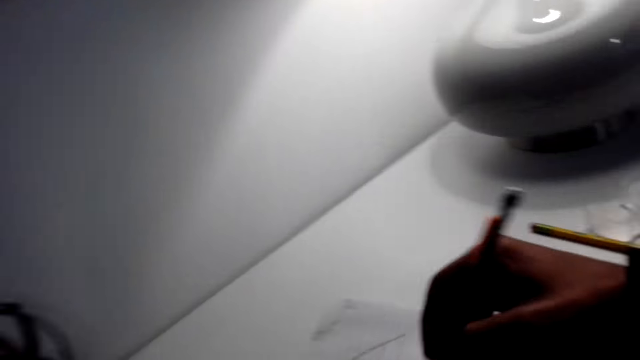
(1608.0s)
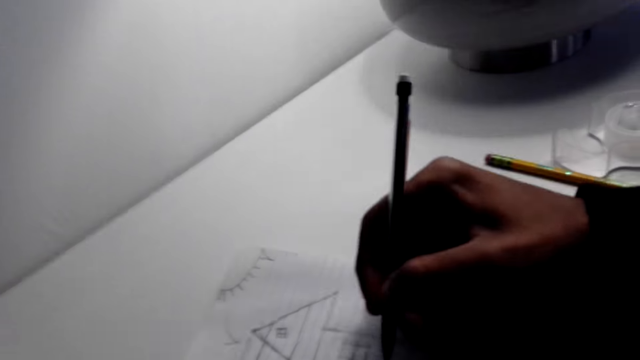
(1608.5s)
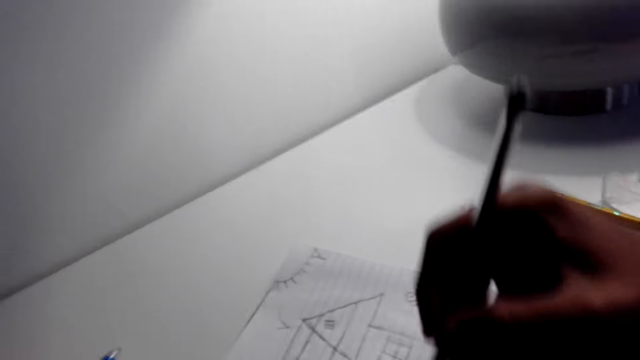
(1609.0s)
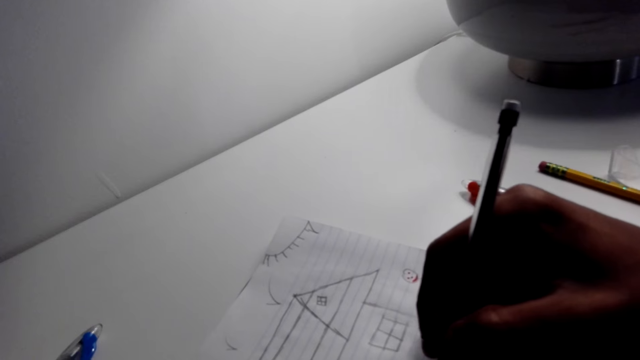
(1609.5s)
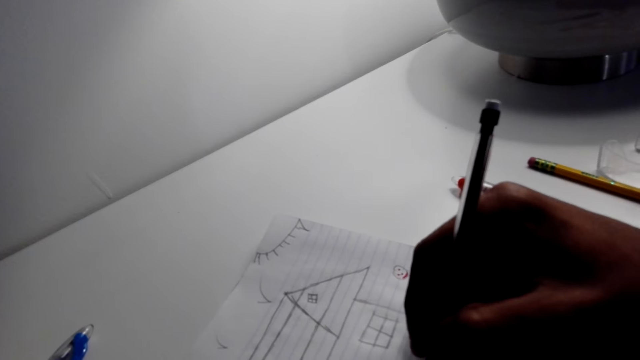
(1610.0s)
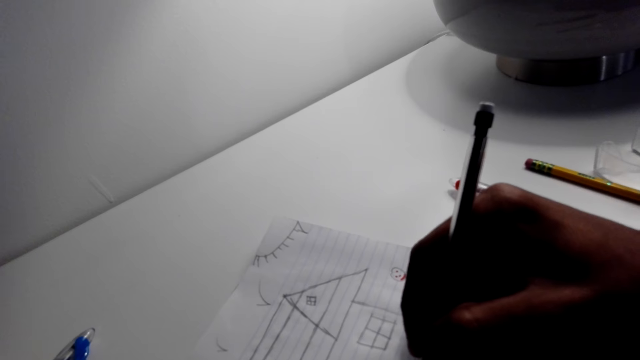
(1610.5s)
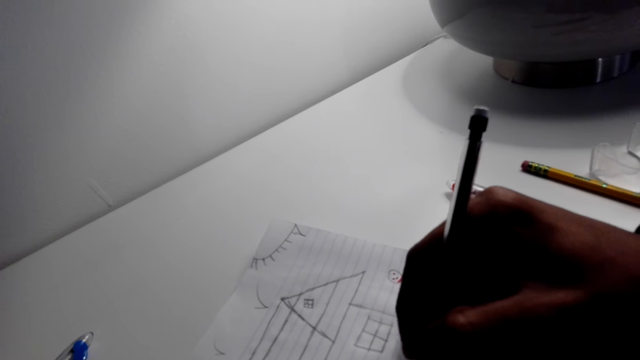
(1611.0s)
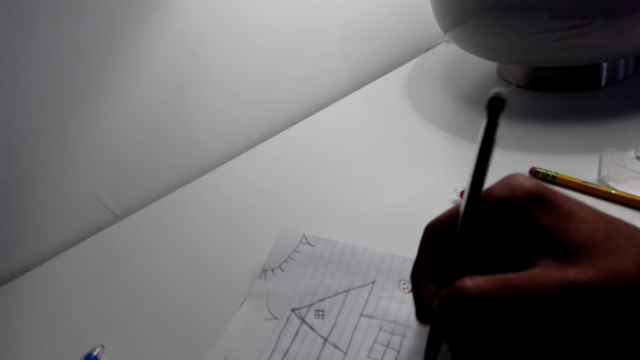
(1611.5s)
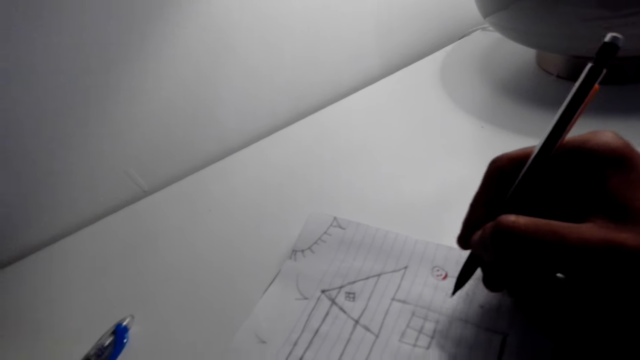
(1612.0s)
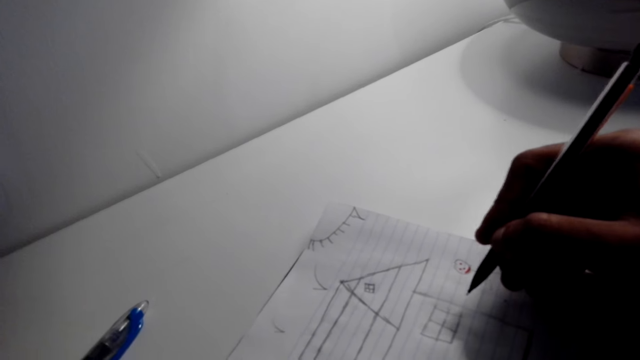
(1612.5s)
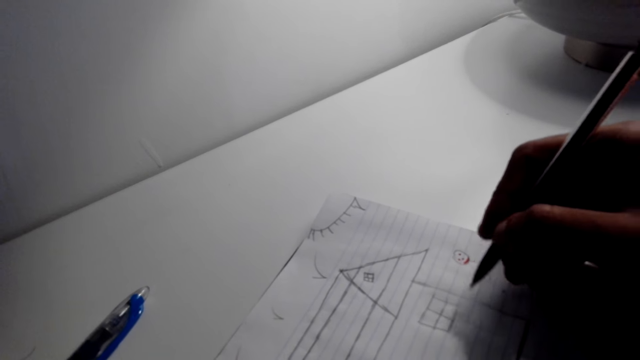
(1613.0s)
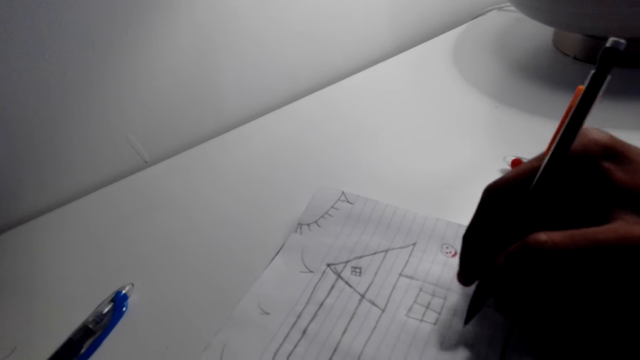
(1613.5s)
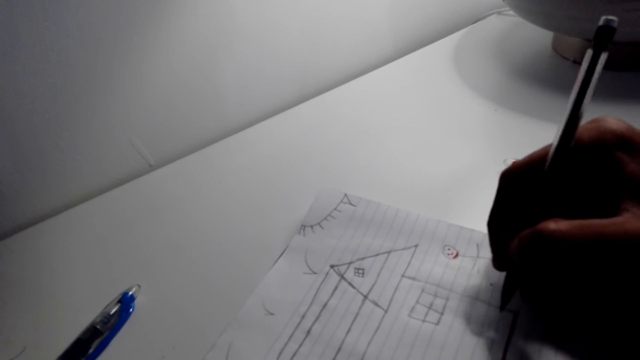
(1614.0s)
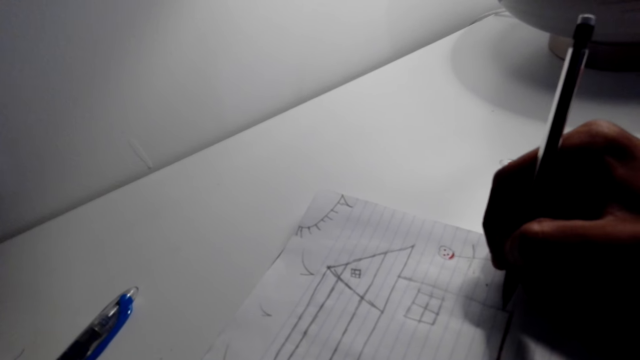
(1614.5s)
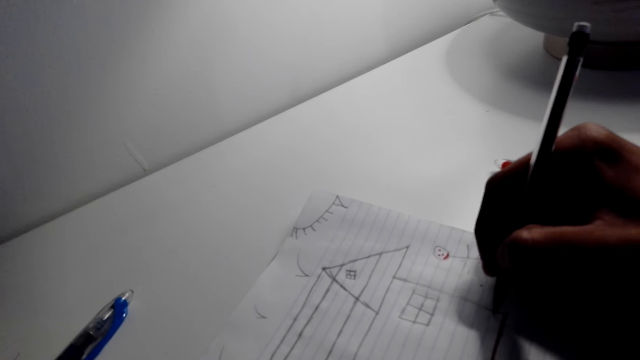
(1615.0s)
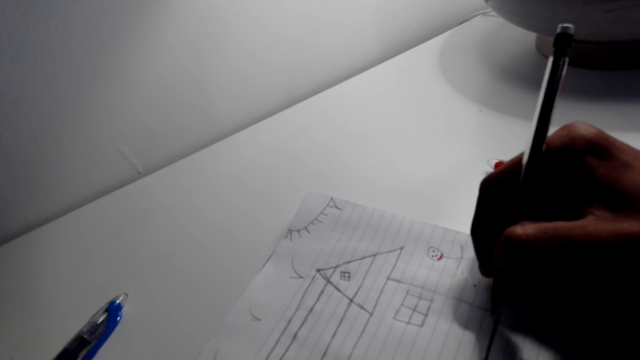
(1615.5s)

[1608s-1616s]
The camera wearer draws on the book with a pen.

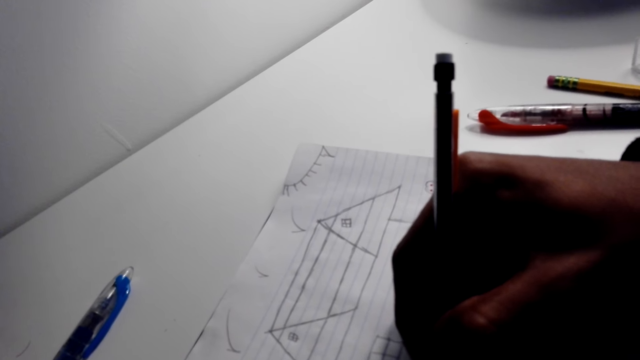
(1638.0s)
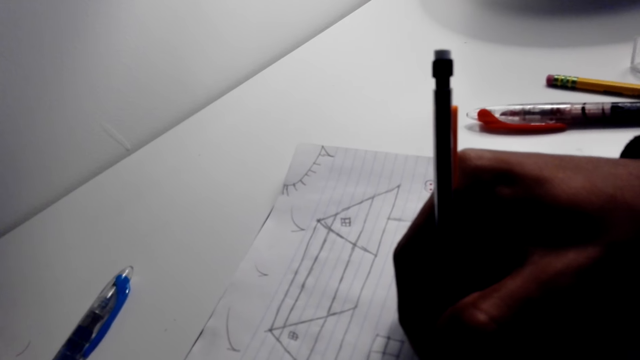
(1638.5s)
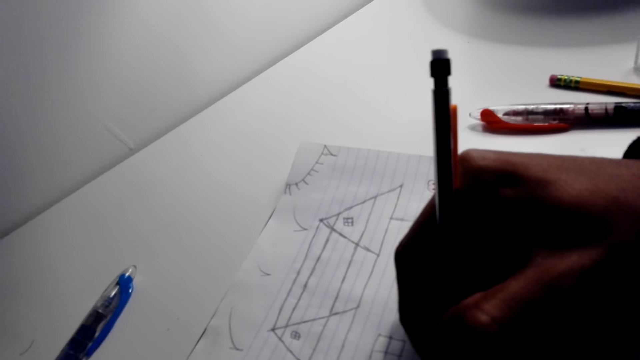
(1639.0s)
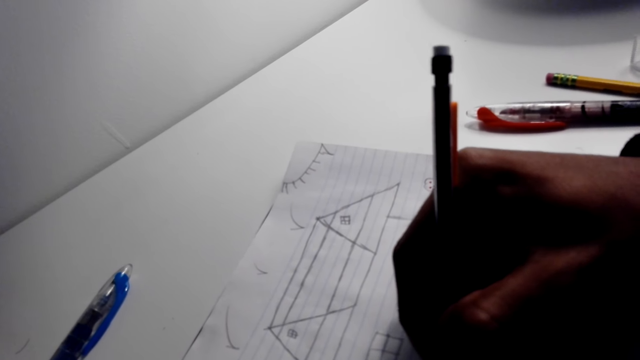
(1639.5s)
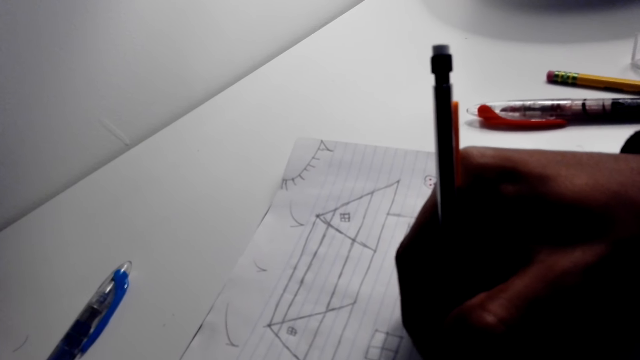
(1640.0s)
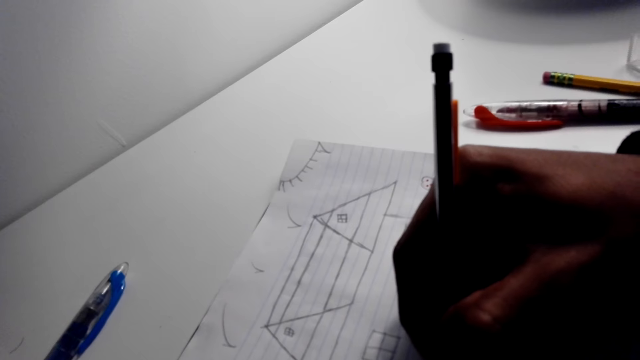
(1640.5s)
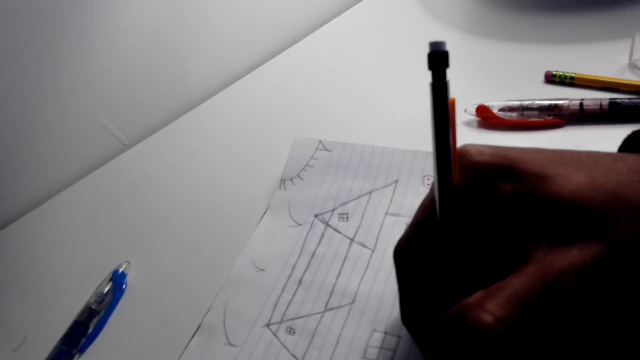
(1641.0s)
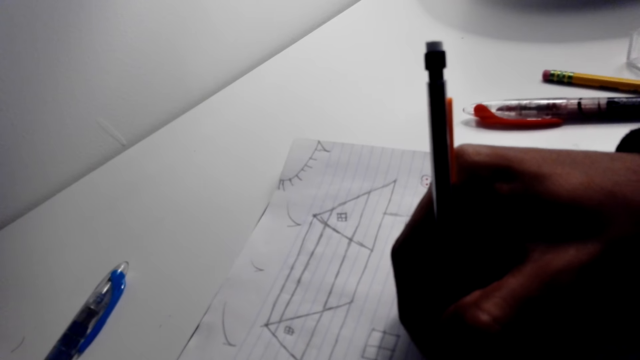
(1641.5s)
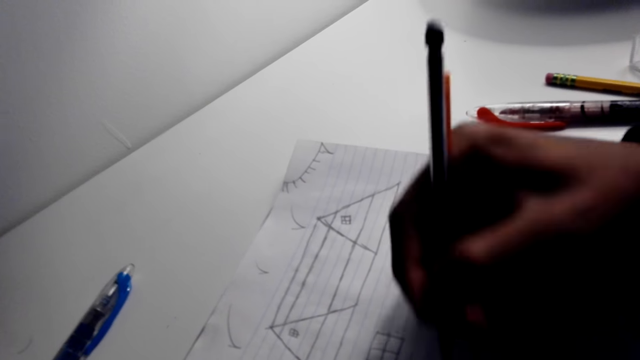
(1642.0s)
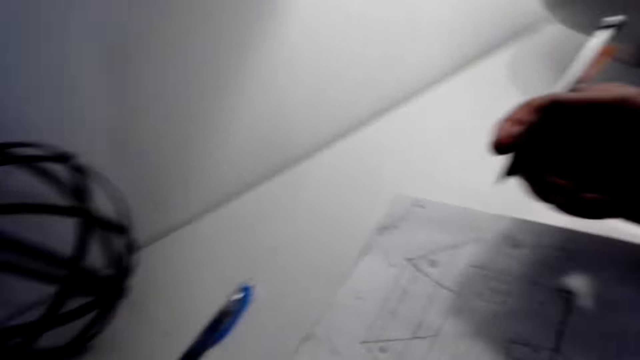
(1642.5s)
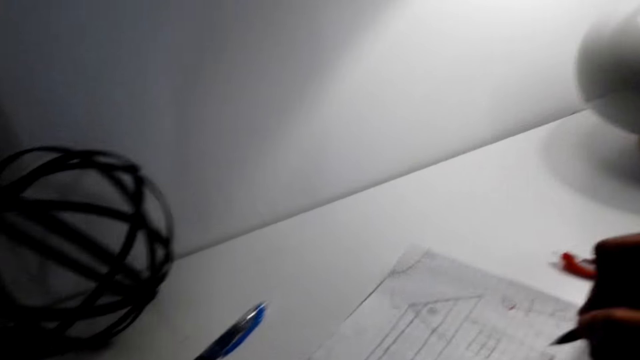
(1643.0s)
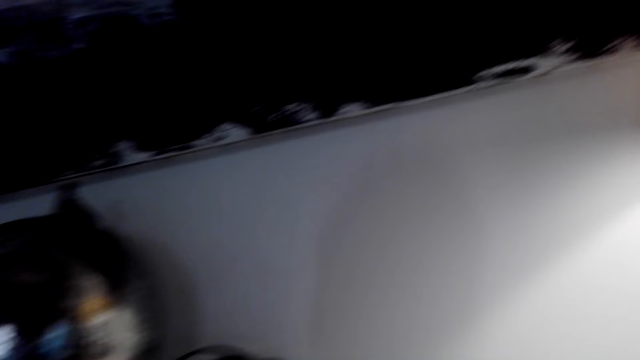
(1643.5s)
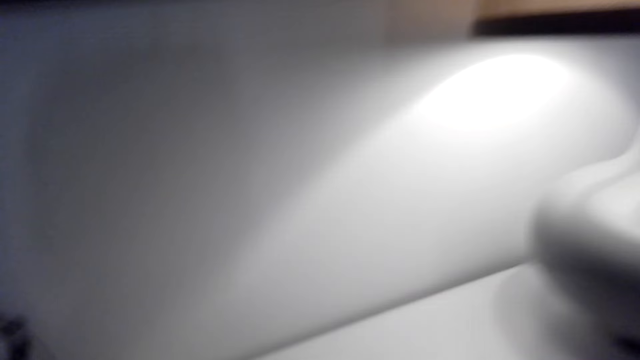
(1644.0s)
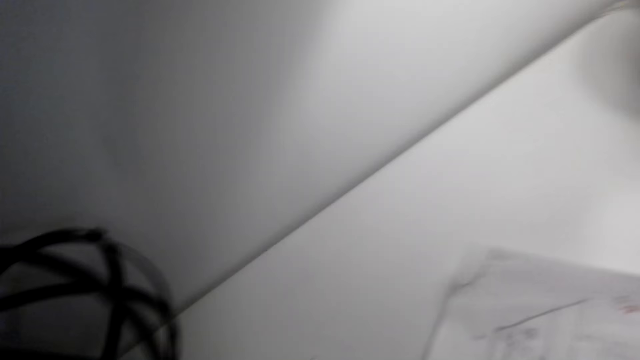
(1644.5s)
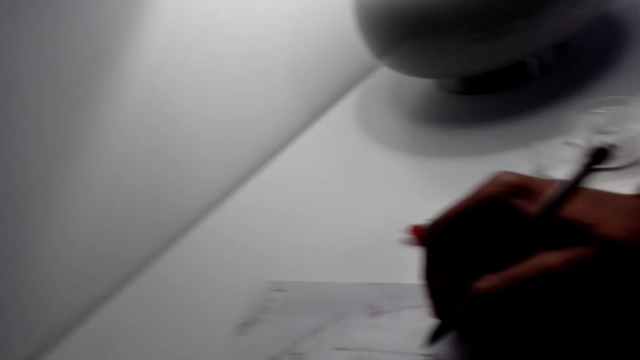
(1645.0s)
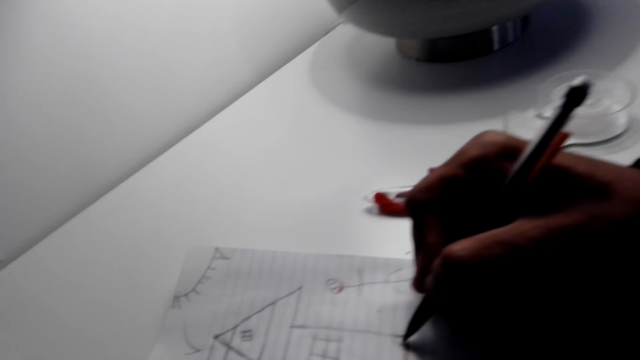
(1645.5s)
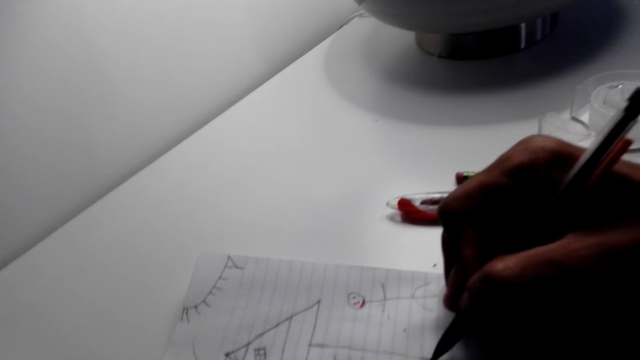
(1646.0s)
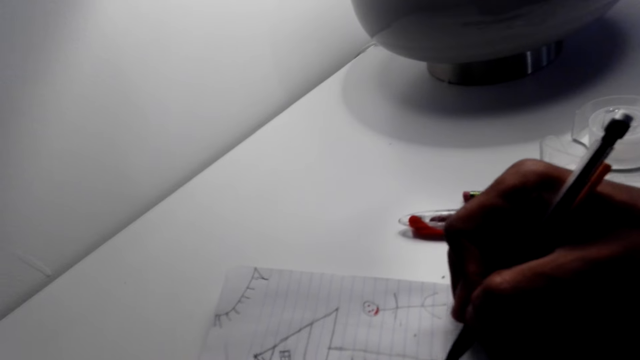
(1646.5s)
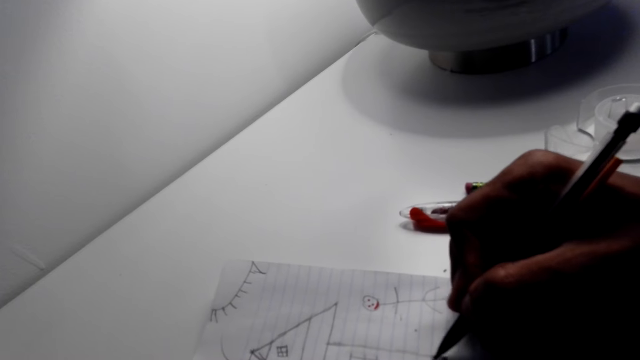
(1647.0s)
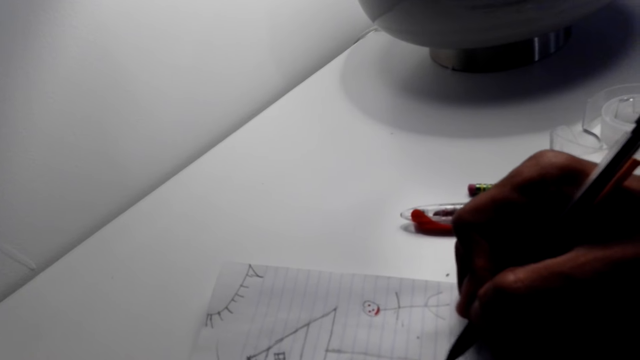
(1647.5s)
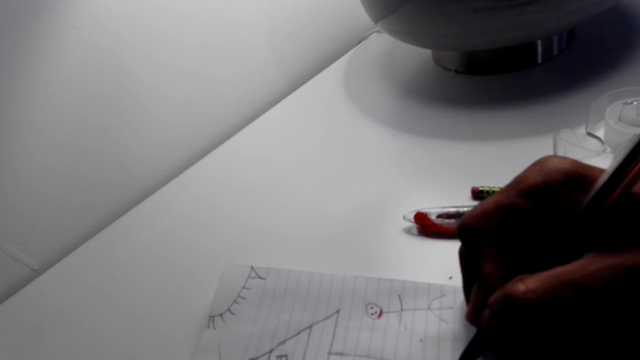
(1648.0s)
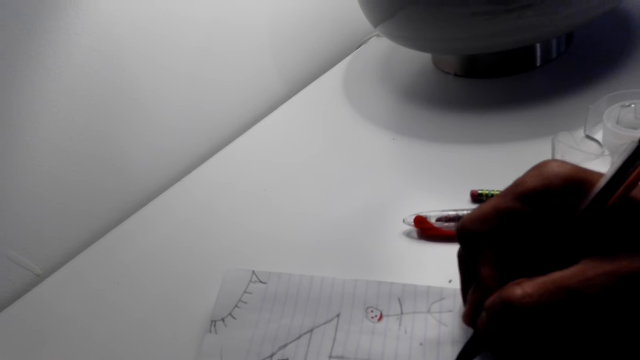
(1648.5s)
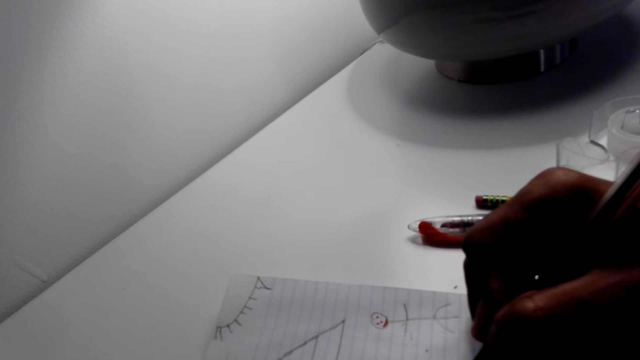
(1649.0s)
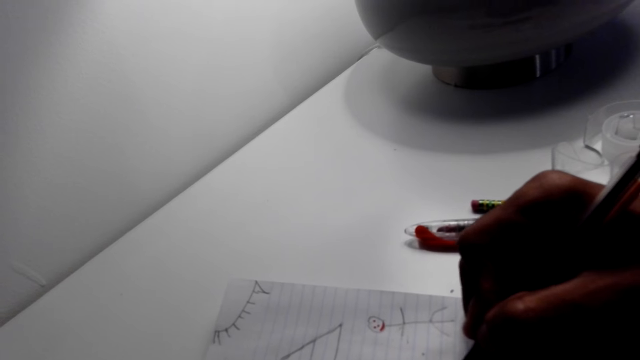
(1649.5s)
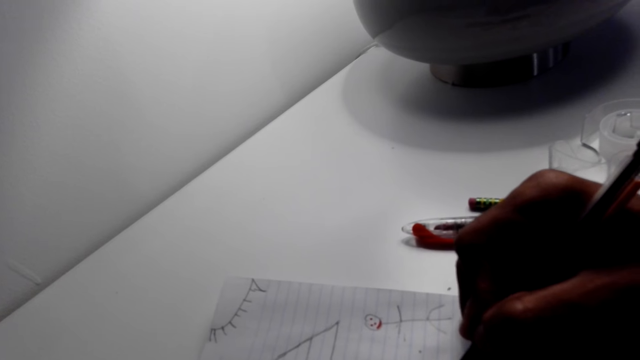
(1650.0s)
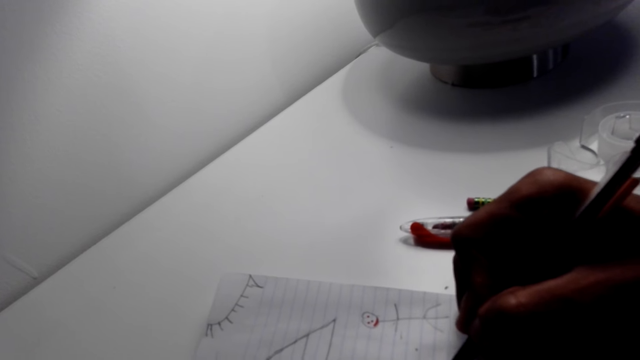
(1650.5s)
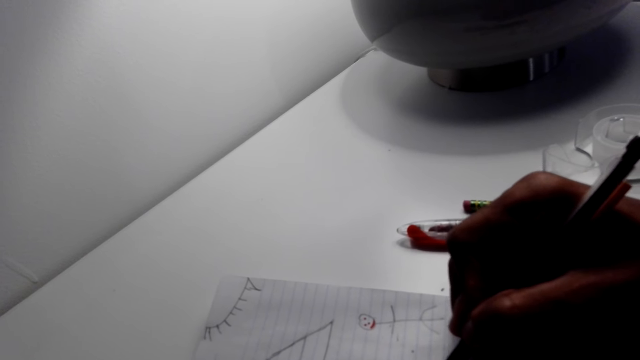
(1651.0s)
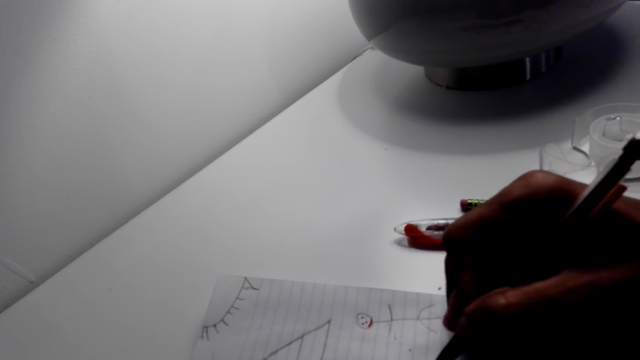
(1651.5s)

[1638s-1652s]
The camera wearer draws a house on paper. They move their hand from the piece of paper. They look around. They draw a house on the piece of paper.
